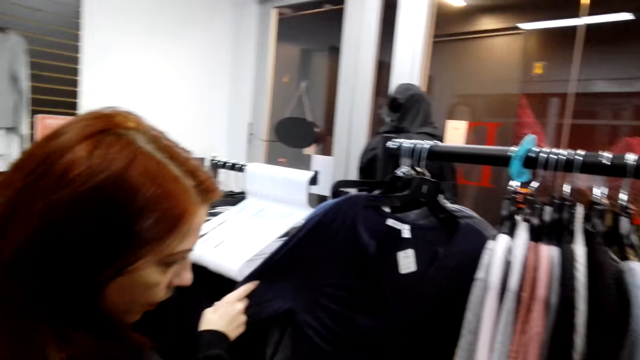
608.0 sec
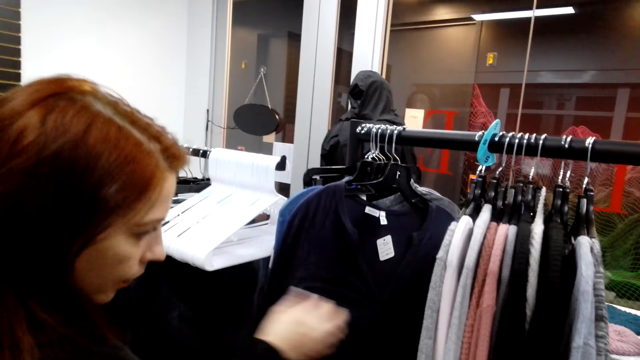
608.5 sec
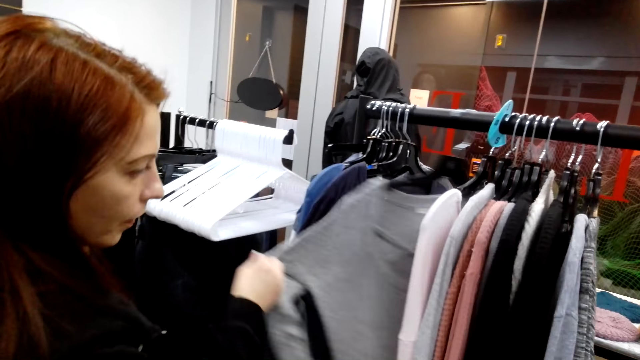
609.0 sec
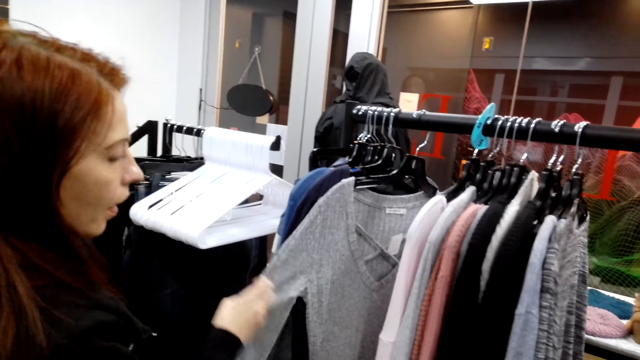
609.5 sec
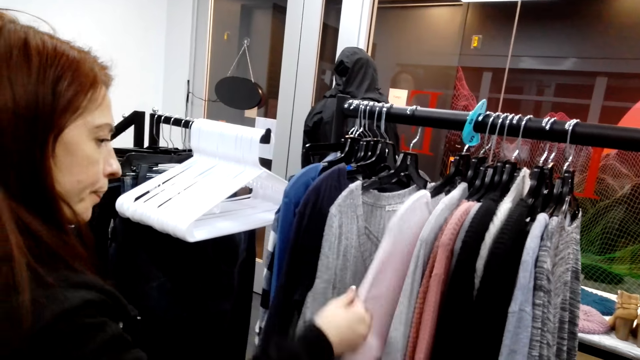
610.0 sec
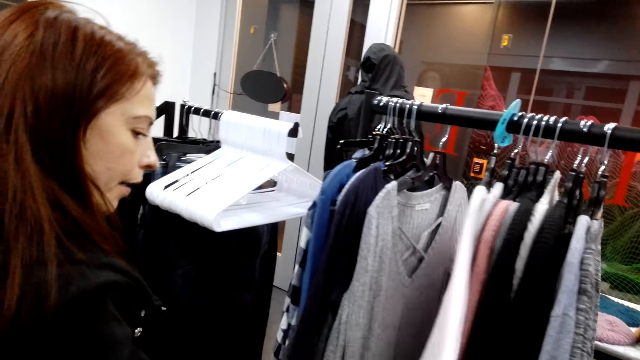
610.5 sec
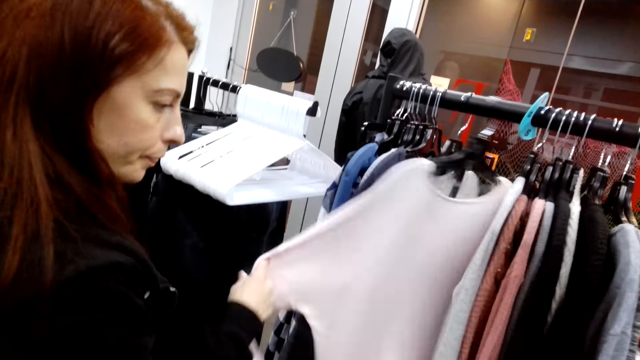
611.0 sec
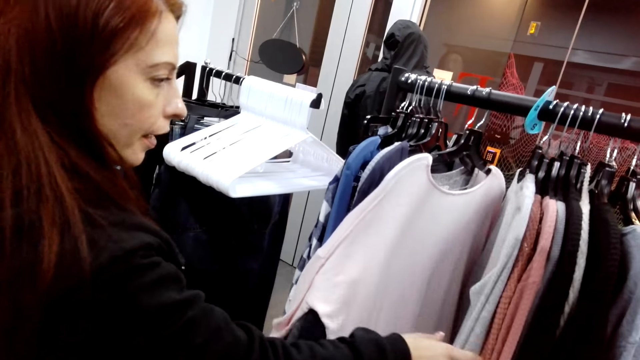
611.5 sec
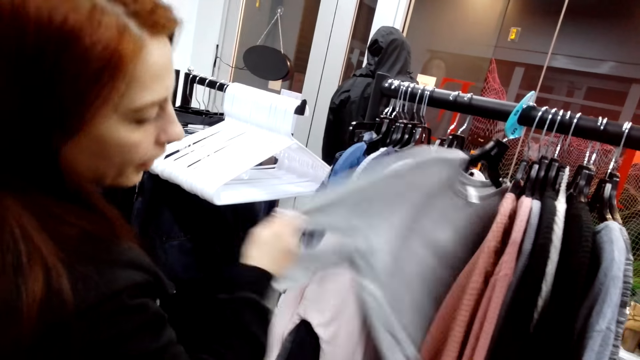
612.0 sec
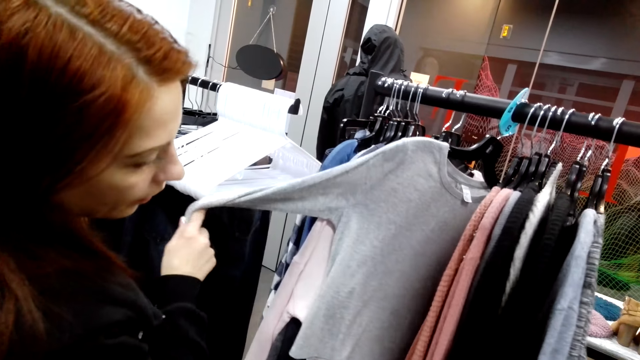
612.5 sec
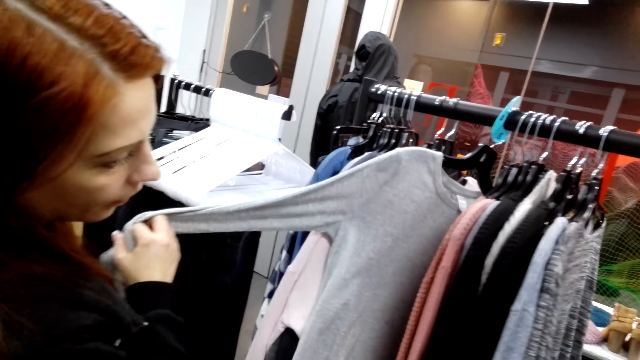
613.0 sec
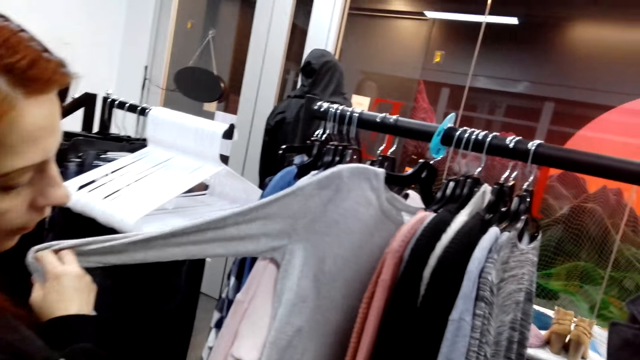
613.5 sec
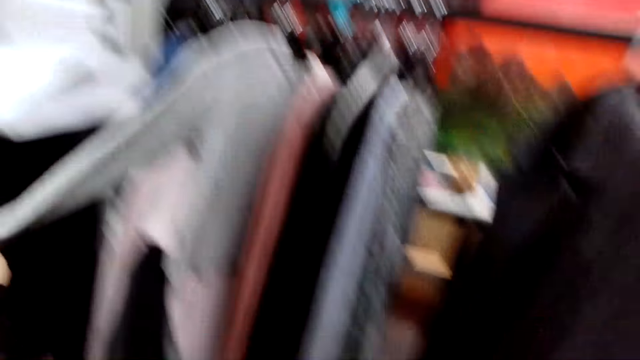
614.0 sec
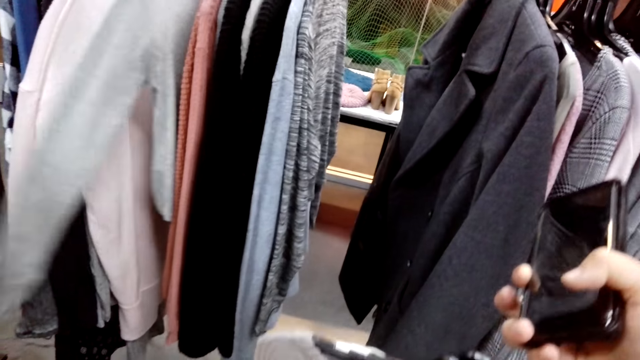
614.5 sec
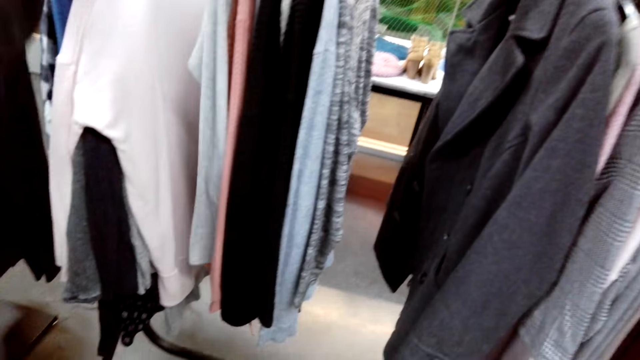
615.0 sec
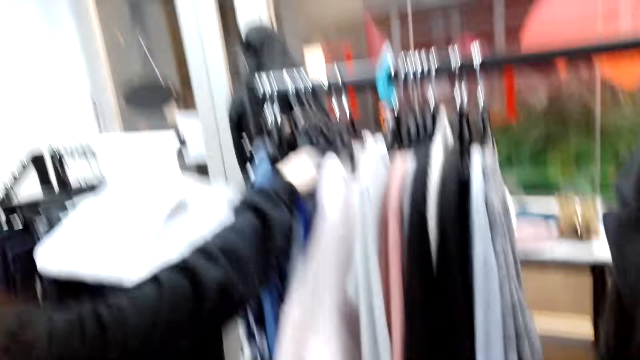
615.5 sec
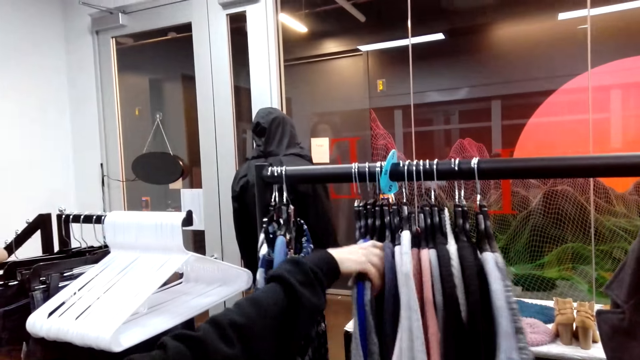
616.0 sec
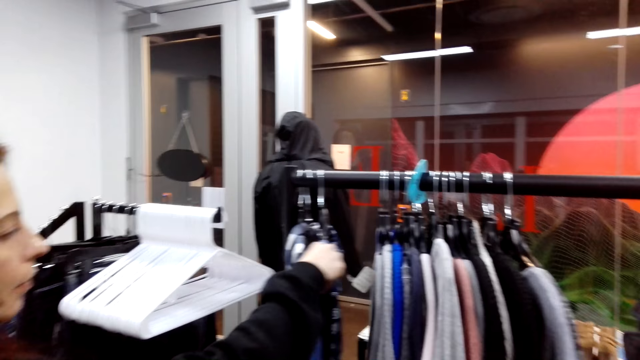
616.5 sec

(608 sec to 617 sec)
A lady looks at the cloth. The lady moves the cloth, looks at the cloth, moves the cloth, looks at the cloth, moves the cloth and looks at the cloth. The camera wearer moves the hands. The lady moves the clothes.

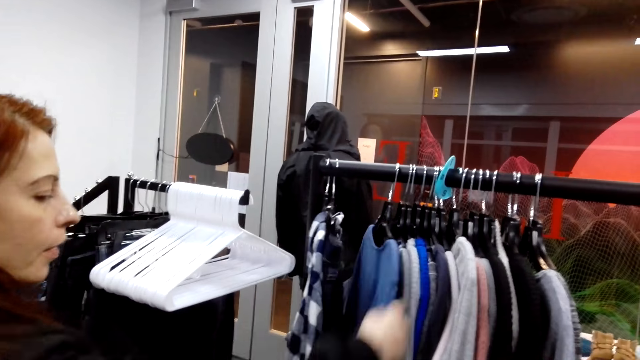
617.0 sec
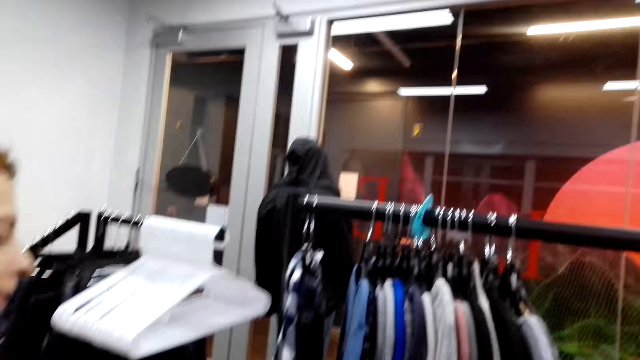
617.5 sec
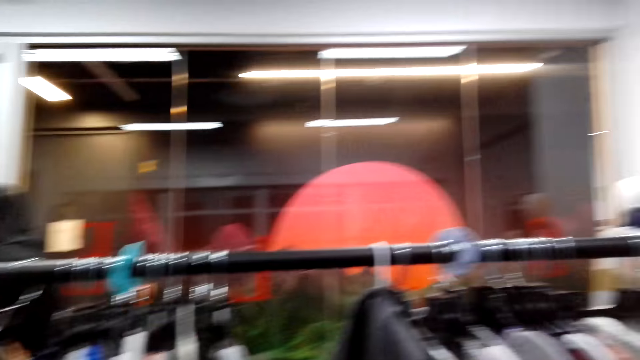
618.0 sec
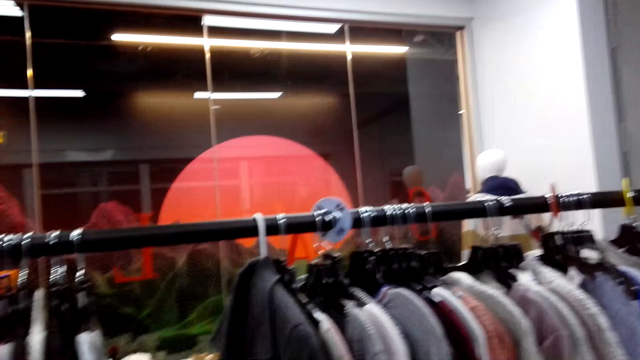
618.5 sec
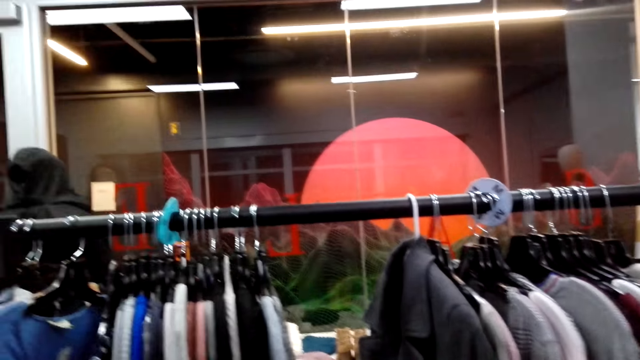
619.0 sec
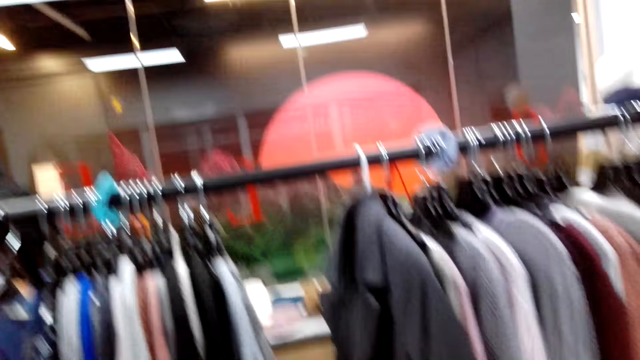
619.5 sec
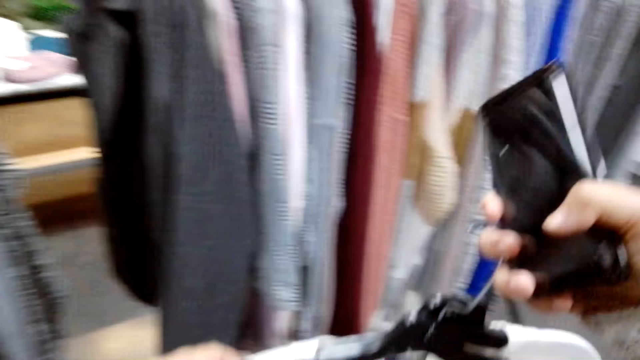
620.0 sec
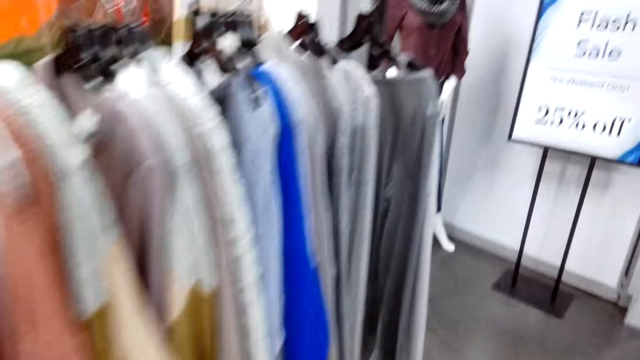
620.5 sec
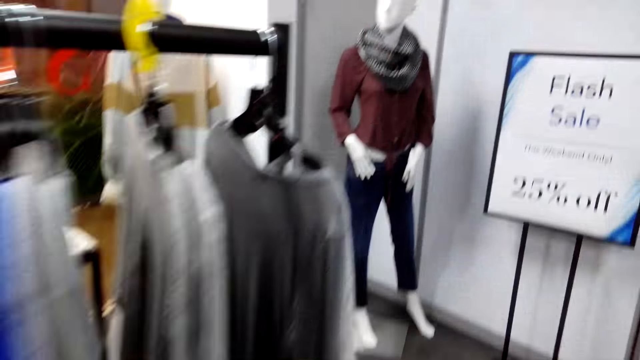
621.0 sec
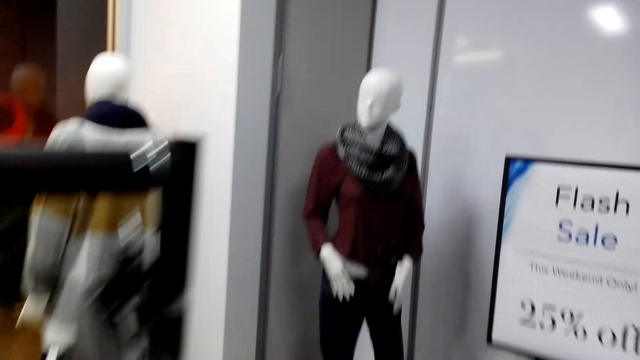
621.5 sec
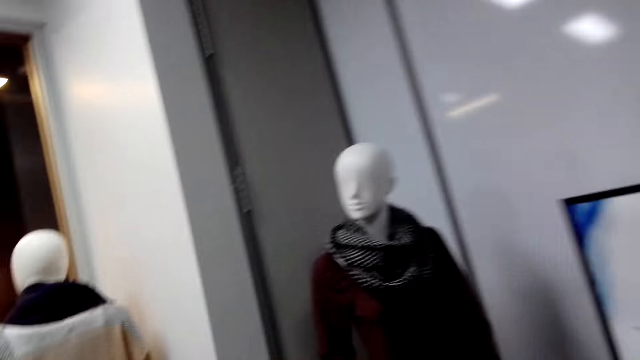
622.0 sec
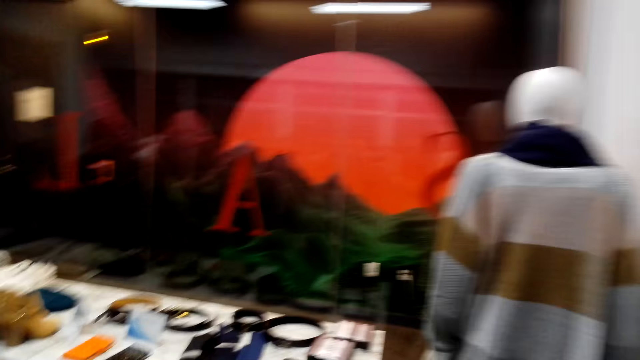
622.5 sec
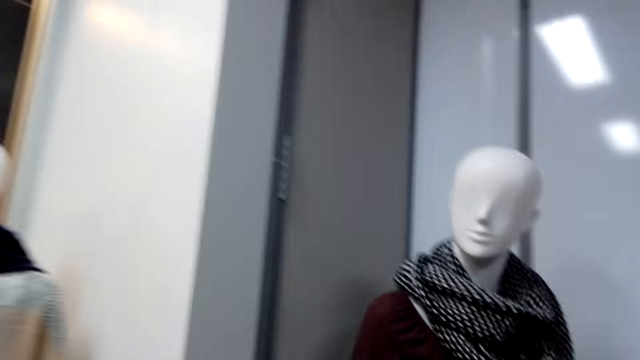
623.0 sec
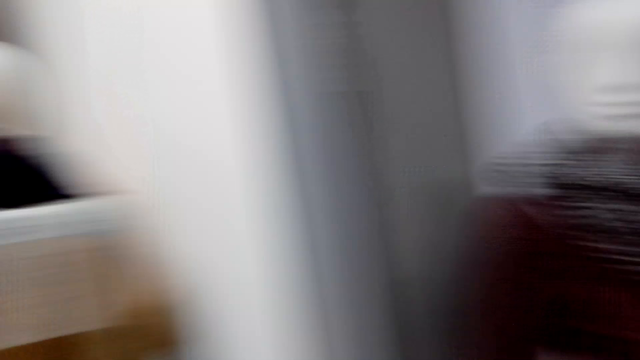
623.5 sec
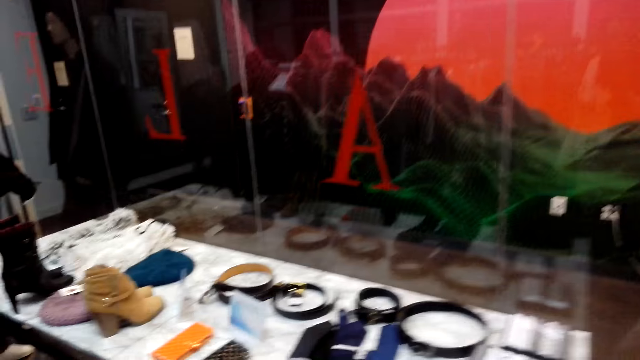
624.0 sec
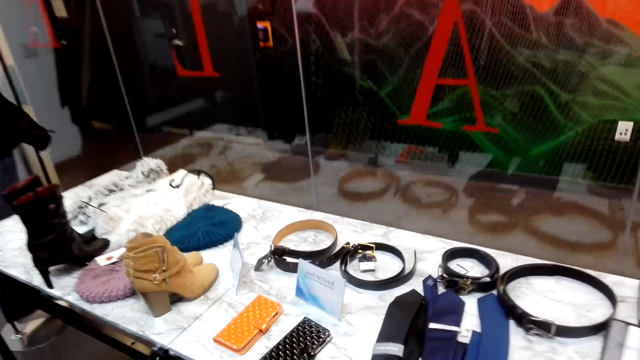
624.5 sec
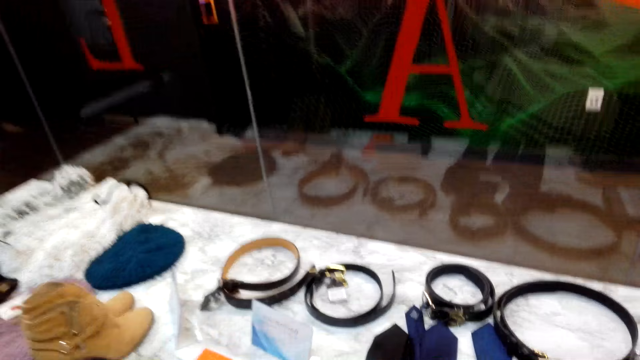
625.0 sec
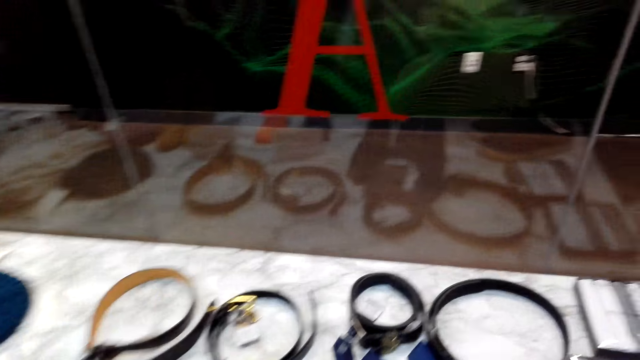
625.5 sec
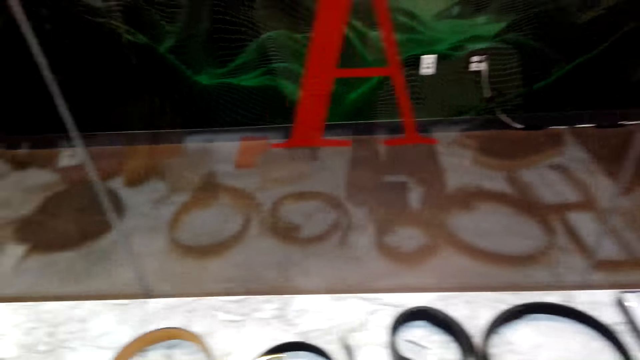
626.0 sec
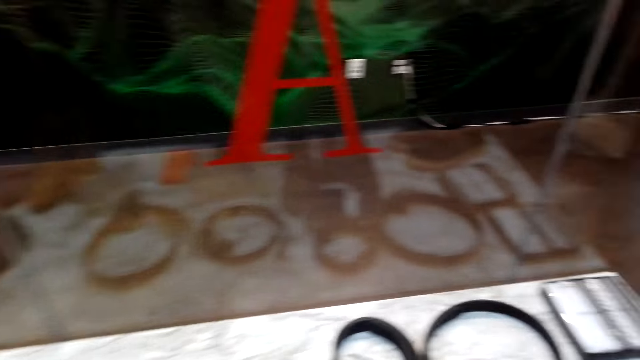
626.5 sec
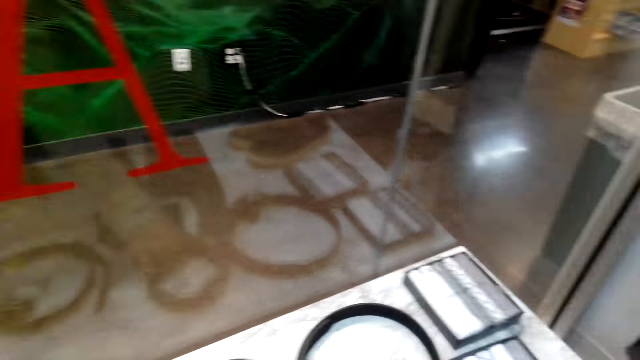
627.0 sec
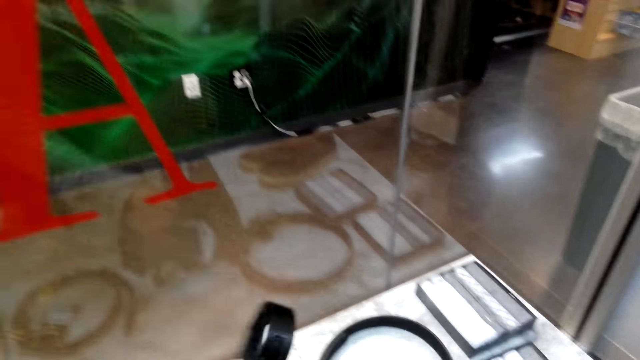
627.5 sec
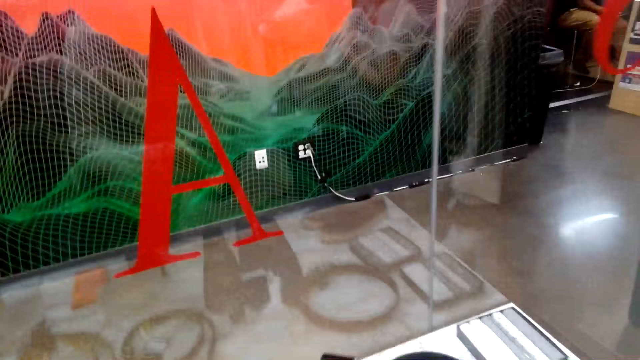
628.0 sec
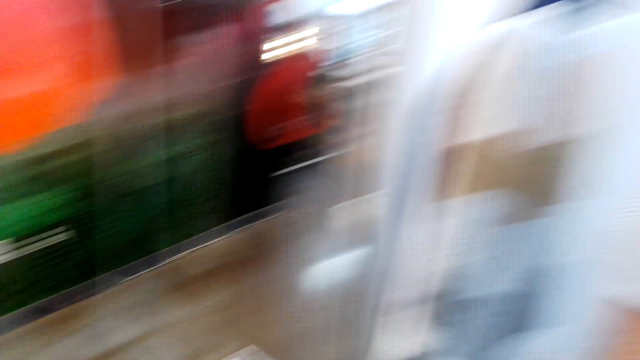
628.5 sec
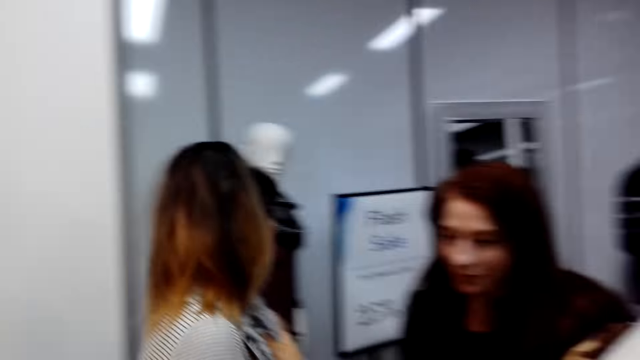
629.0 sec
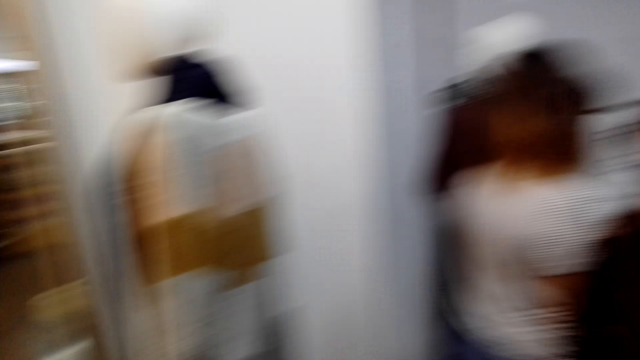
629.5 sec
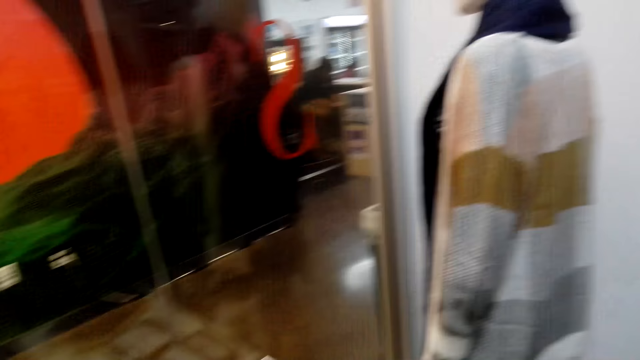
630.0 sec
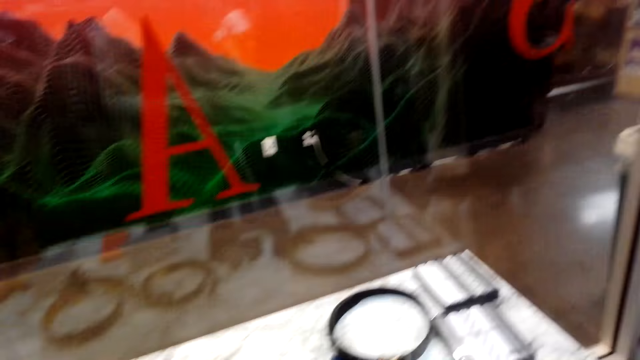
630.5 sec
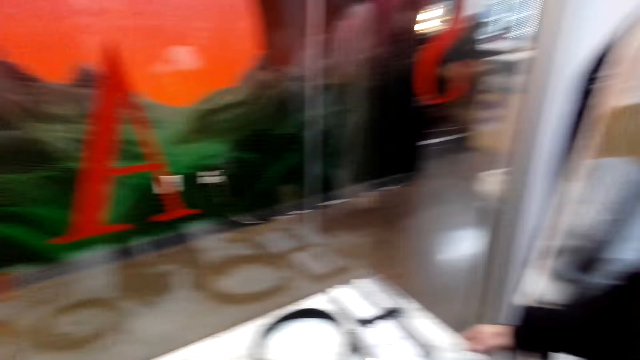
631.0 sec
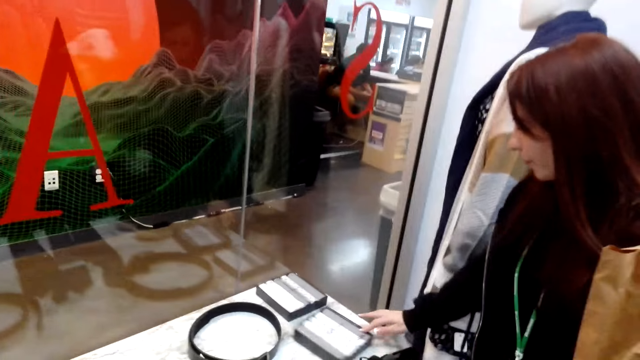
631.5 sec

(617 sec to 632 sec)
The camera wearer looks around. They move the hand. They step forward. They look around. They look at the belts. They look around. A lady steps forward. Another lady steps forward. The first lady looks at the belts.
